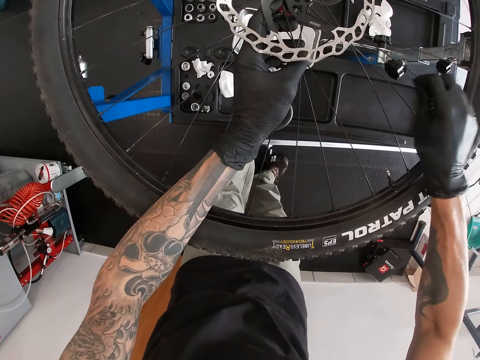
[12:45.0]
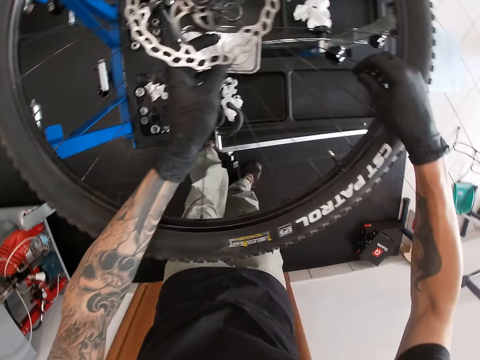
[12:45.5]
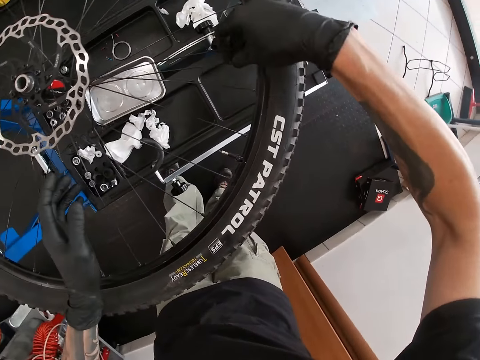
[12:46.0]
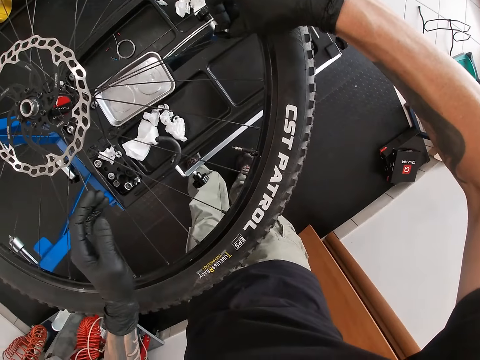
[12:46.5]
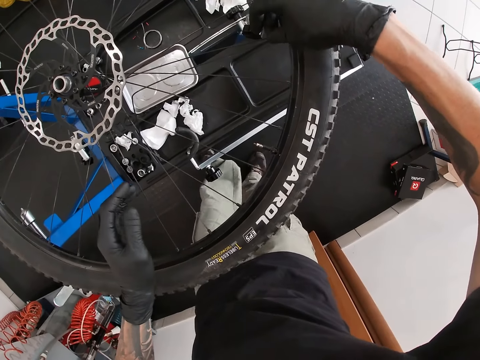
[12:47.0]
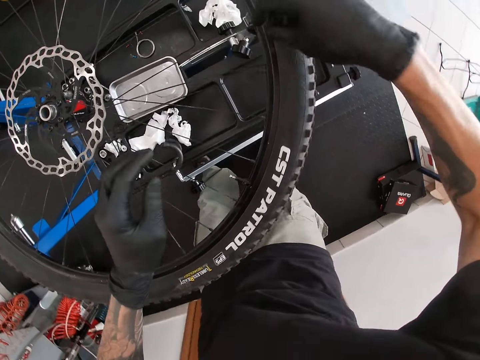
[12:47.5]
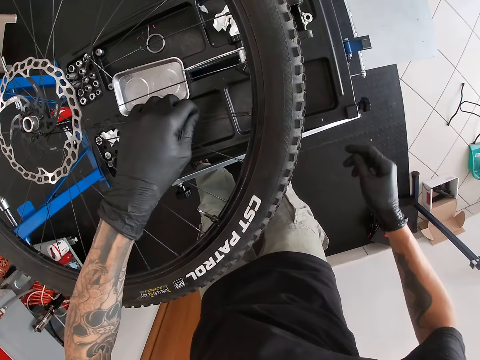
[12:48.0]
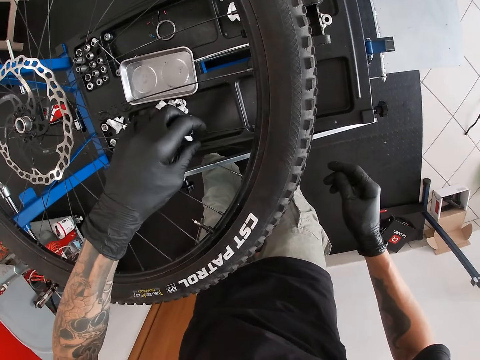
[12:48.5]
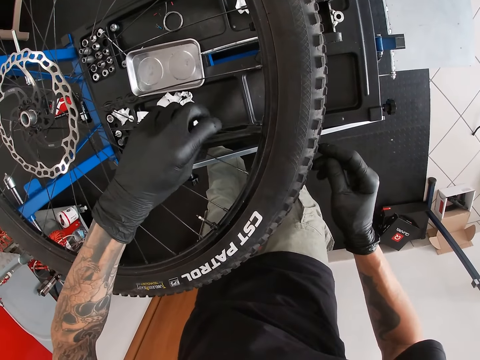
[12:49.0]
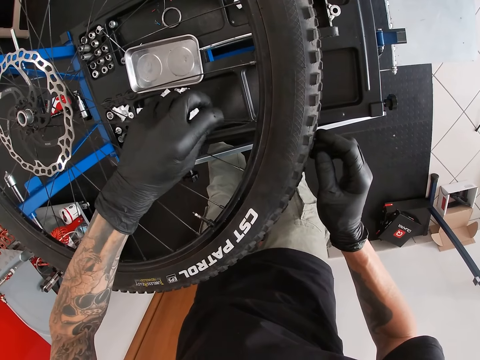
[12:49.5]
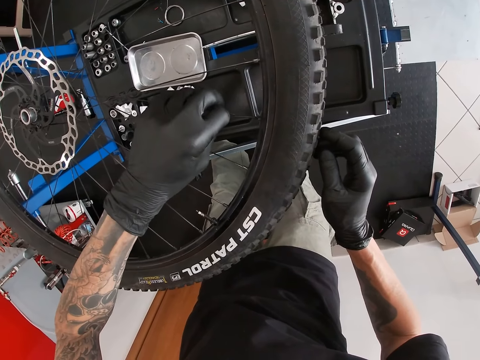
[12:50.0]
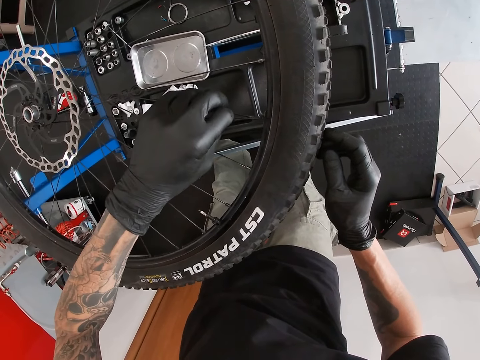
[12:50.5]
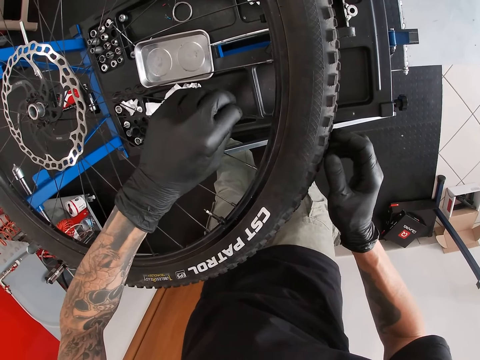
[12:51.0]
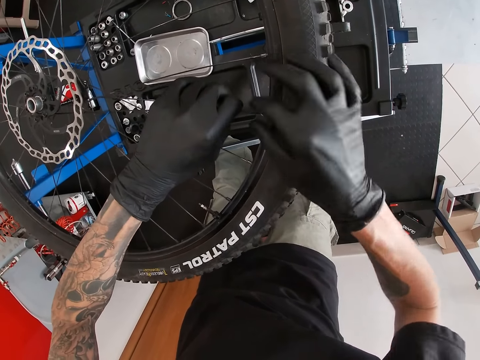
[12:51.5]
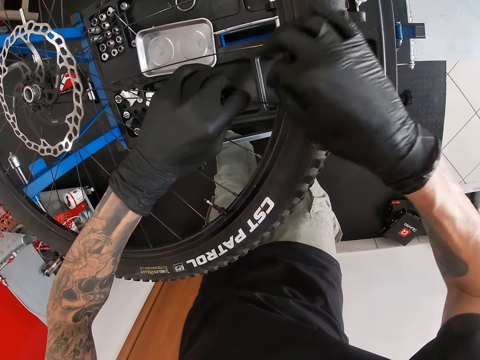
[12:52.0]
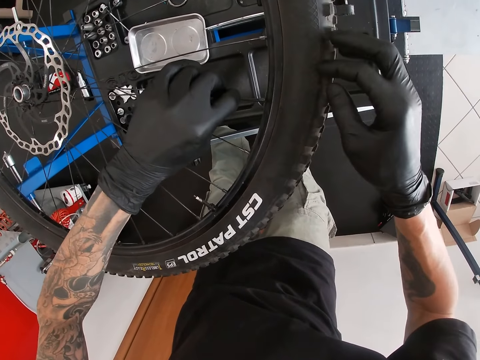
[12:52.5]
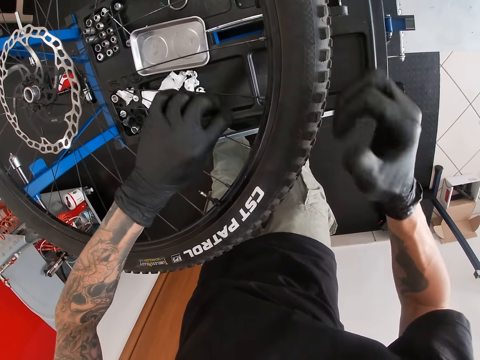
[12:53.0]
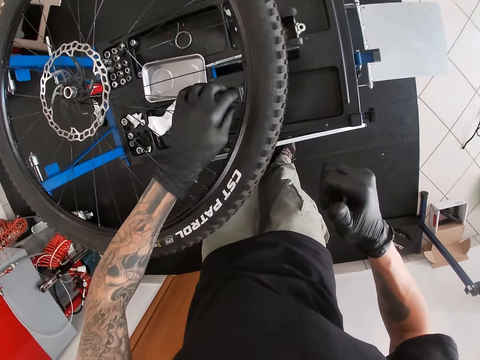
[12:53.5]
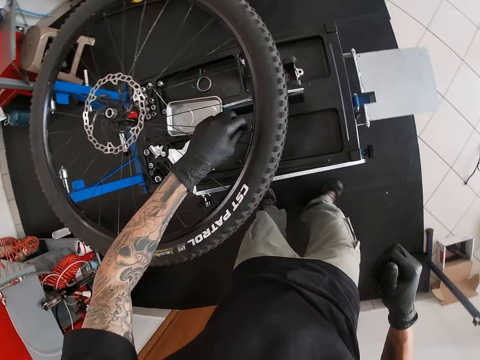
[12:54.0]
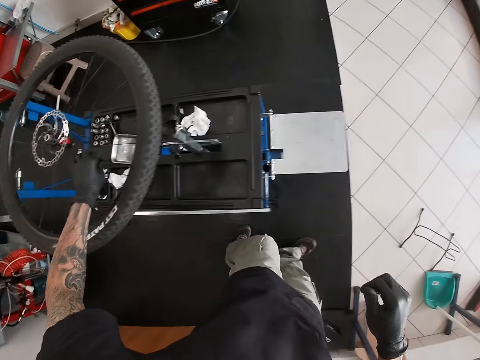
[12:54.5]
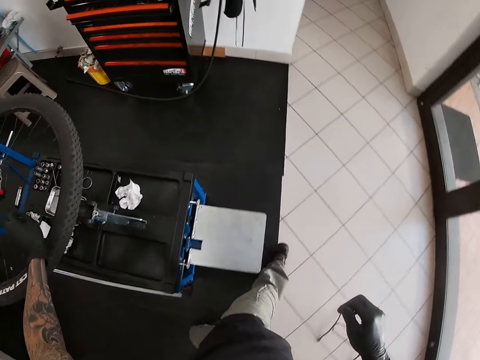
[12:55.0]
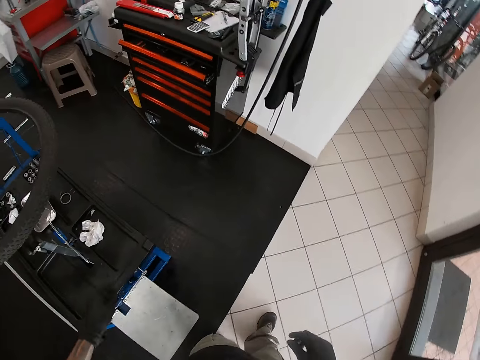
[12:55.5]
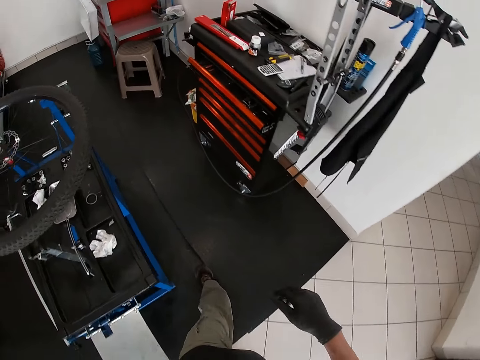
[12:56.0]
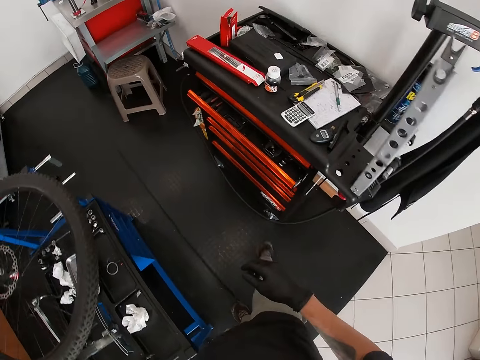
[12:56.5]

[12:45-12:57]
The camera wearer turns the spoke in the wheel. He drops the spoke. He pulls the spoke in the tire with his left hand. He holds the spoke on the wheel. He touches the spoke in the tire with both hands. He pulls the spoke in the tire with his left hand. He walks to the tools cabinet in the workshop.

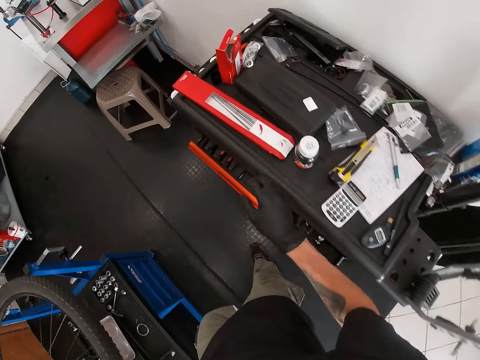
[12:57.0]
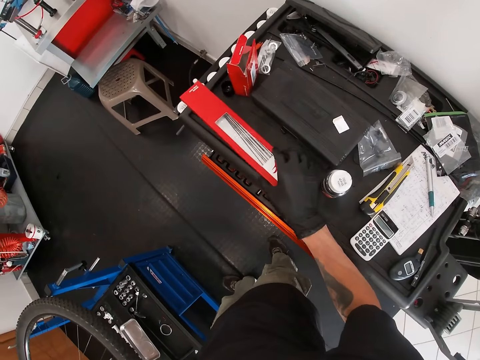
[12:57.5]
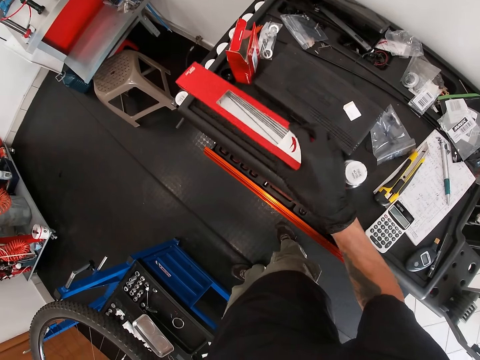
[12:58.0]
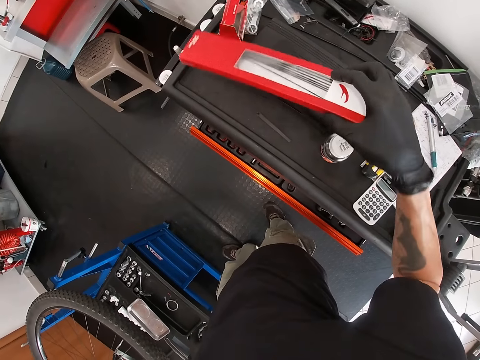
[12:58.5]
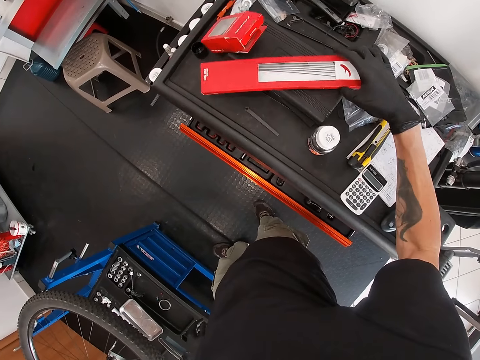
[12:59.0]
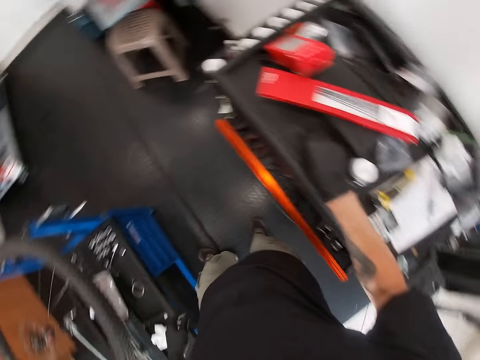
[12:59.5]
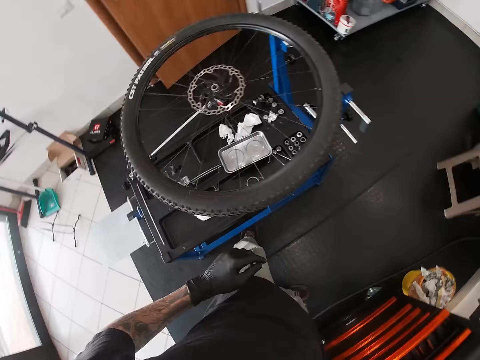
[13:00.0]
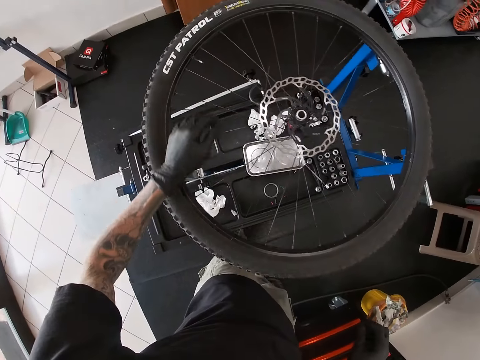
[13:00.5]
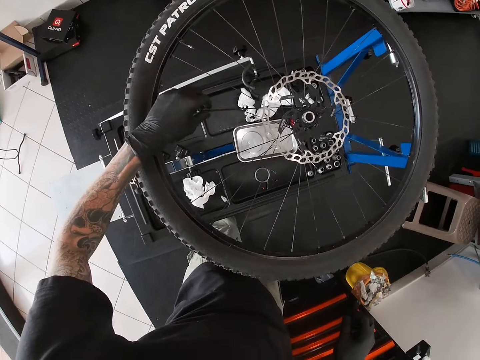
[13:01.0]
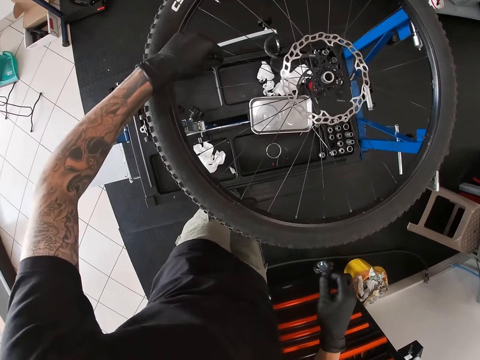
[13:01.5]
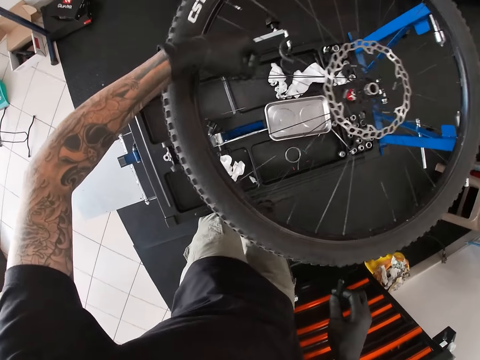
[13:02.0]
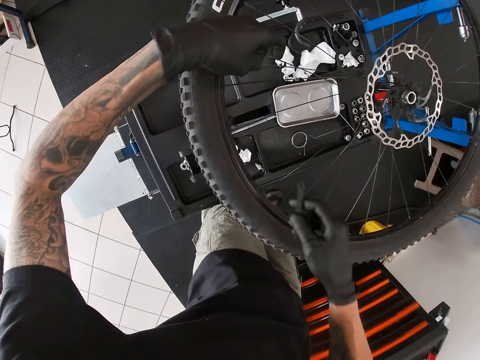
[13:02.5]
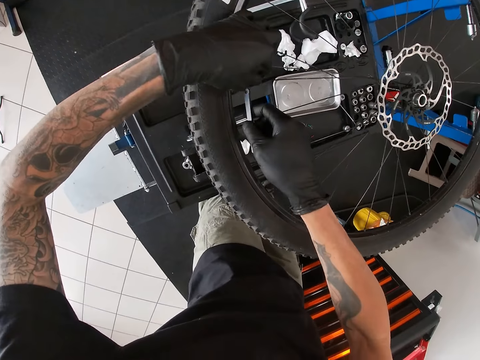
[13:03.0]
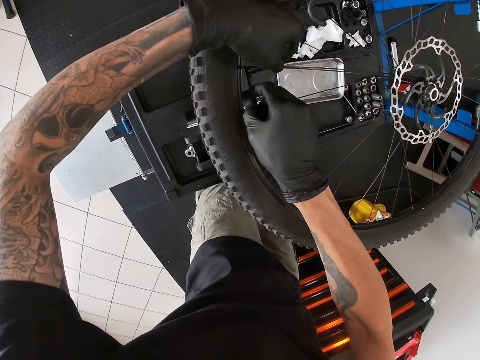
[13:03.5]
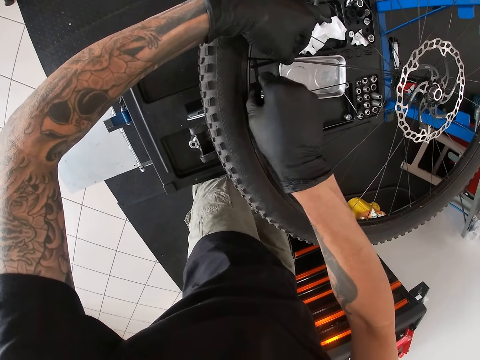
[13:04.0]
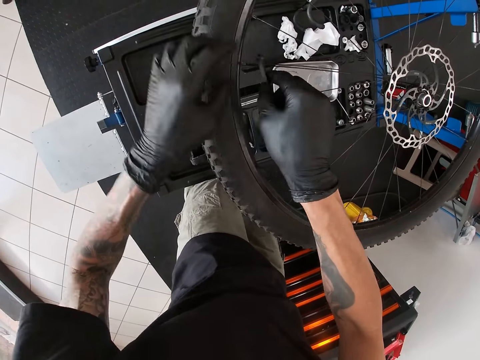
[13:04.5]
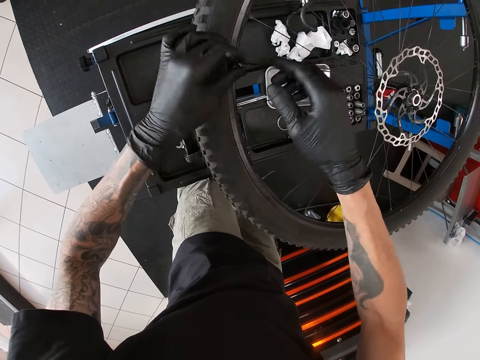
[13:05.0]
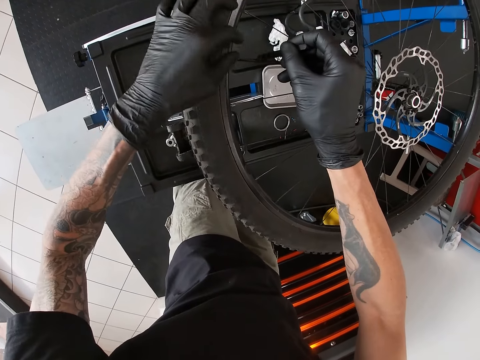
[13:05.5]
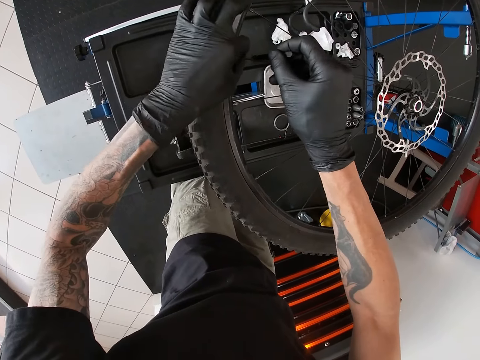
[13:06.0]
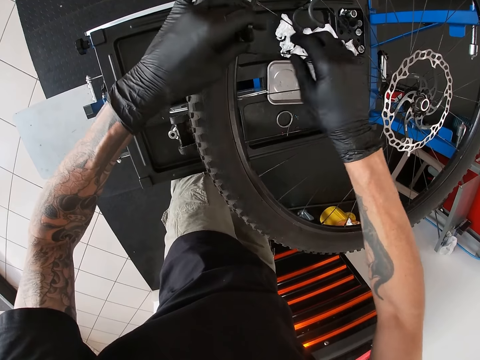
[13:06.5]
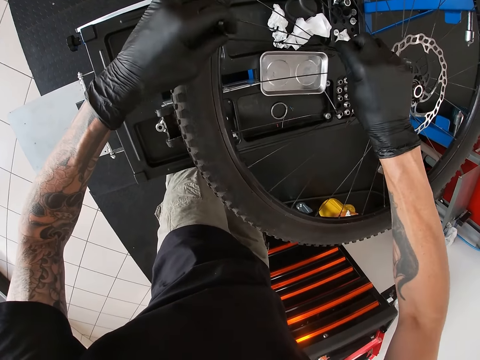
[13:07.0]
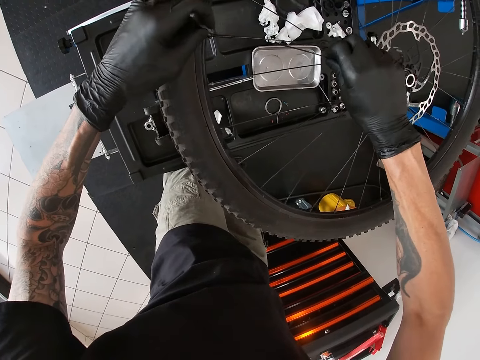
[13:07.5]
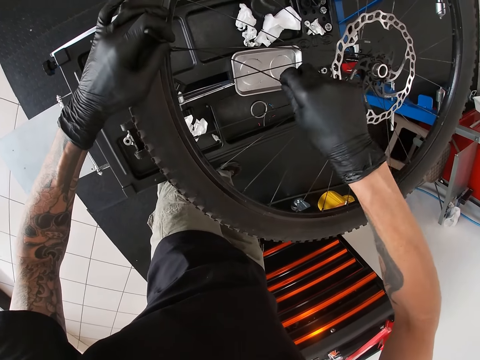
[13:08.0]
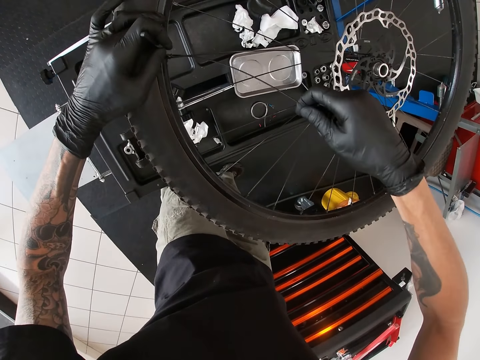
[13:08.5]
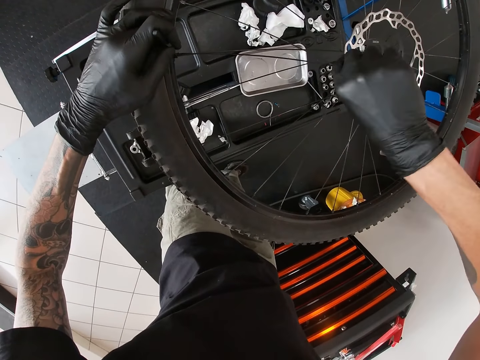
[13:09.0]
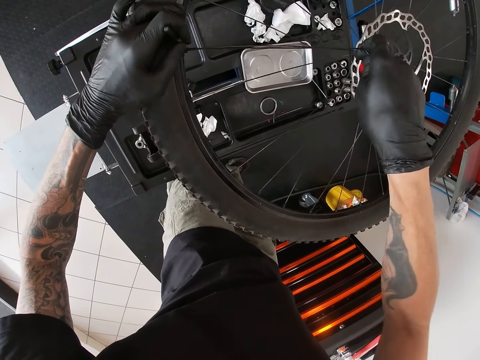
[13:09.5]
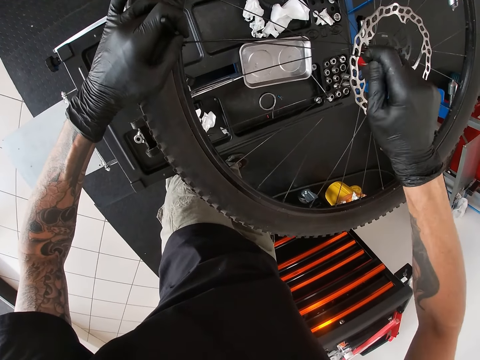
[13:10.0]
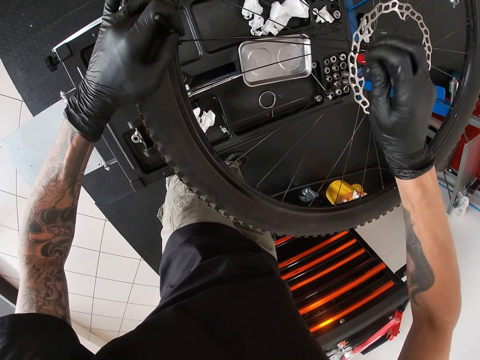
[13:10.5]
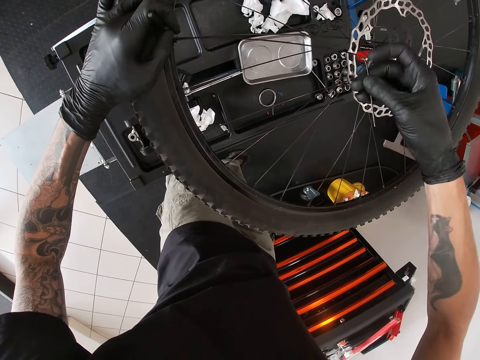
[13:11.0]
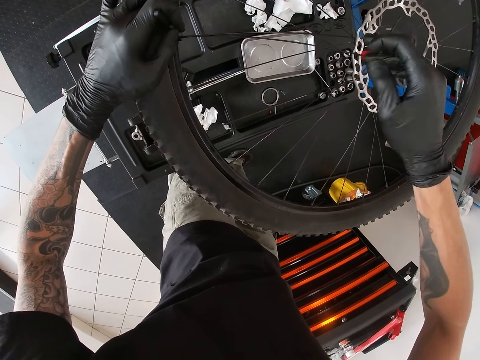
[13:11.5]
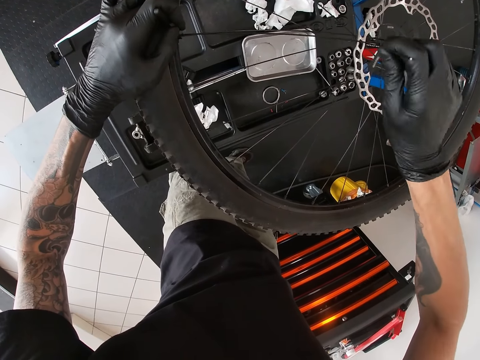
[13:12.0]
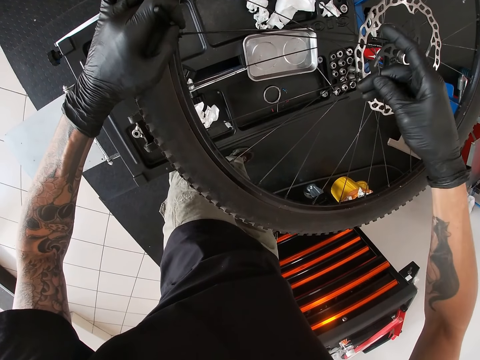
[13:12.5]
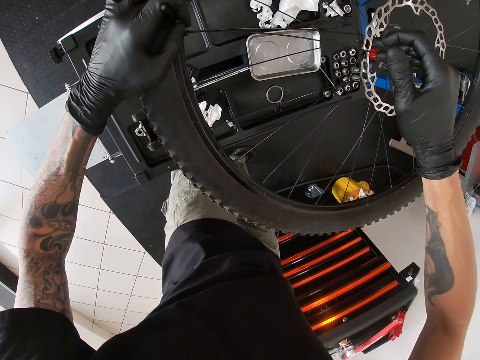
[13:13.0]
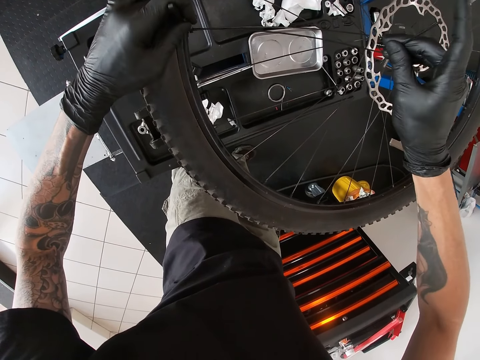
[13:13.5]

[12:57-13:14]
The camera wearer picks up the long red box from the cabinet with his right hand. He places the long red box on a tool box on the cabinet with his right hand. He picks up the slogging ring spanner or spokes wrench on the cabinet with his right hand. He turns to the wheel. He holds the spoke on the bike wheel with his left hand. He loosens the spoke with the slogging ring spanner in his right hand. He holds the wheel spoke with the wrench. He passes the slogging ring spanner from his right hand to his left hand. He holds the spoke with the wrench. He twists the spoke with his right hand.
